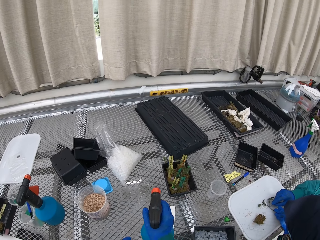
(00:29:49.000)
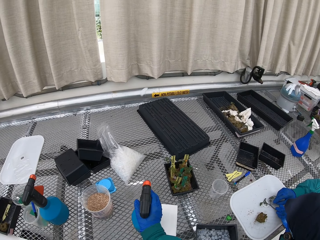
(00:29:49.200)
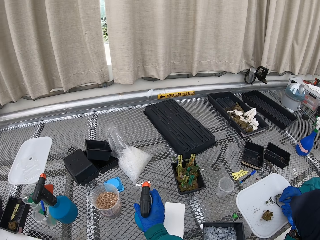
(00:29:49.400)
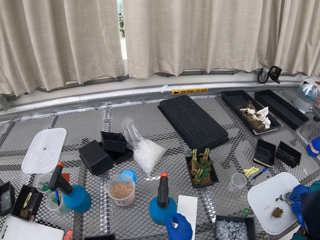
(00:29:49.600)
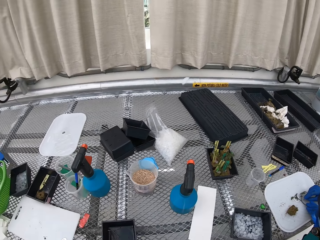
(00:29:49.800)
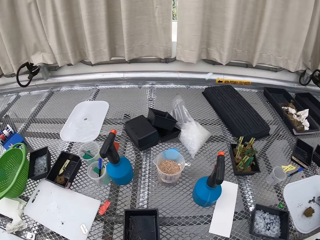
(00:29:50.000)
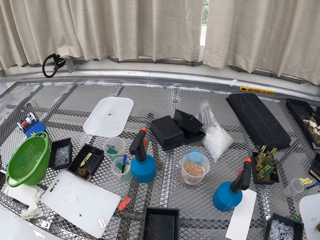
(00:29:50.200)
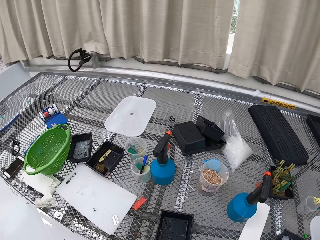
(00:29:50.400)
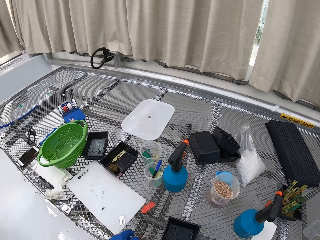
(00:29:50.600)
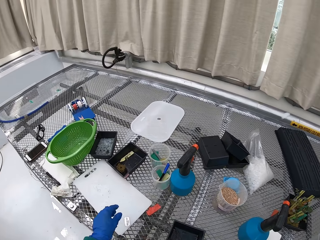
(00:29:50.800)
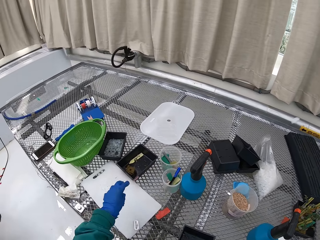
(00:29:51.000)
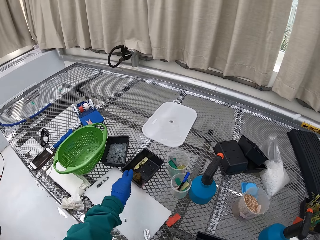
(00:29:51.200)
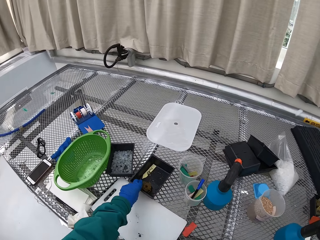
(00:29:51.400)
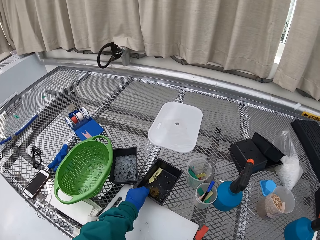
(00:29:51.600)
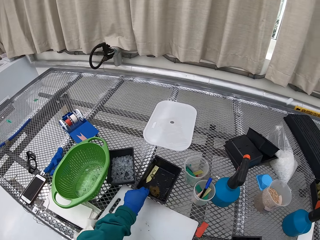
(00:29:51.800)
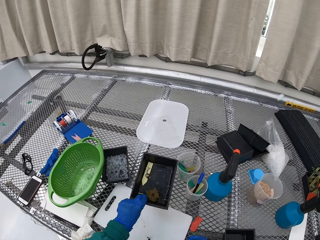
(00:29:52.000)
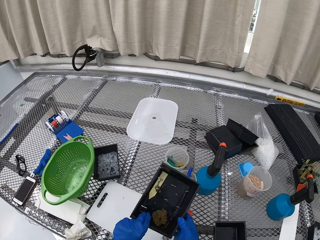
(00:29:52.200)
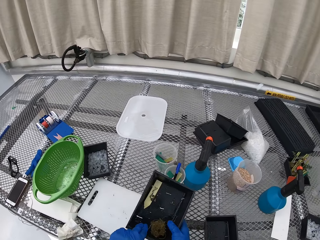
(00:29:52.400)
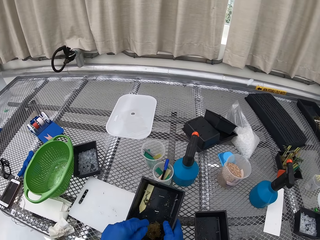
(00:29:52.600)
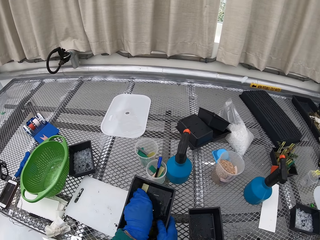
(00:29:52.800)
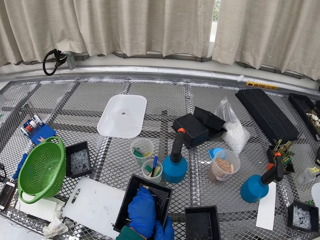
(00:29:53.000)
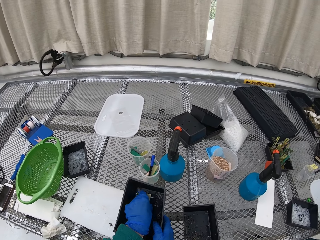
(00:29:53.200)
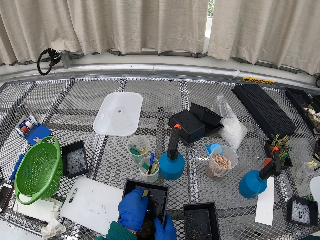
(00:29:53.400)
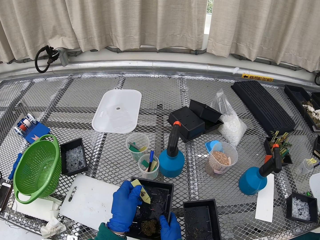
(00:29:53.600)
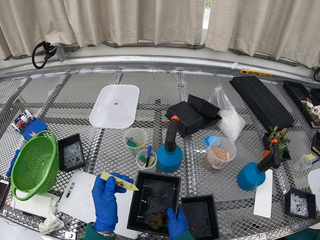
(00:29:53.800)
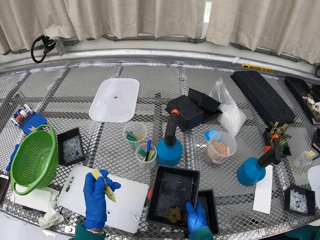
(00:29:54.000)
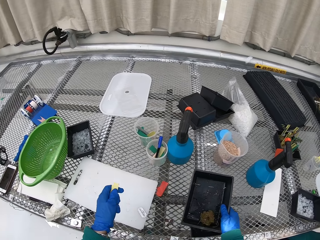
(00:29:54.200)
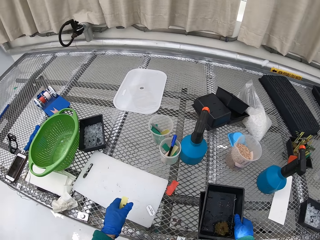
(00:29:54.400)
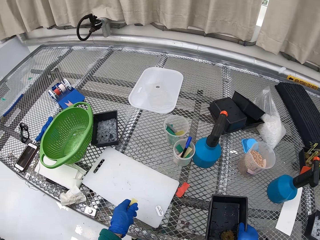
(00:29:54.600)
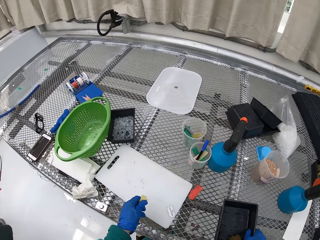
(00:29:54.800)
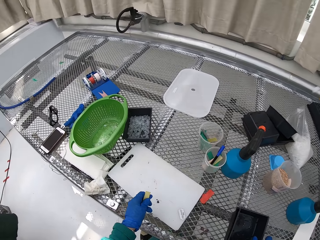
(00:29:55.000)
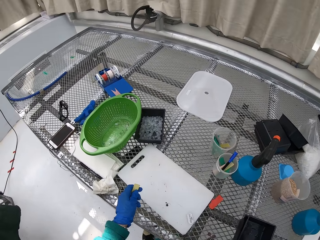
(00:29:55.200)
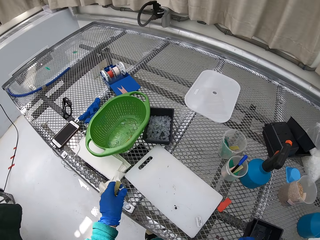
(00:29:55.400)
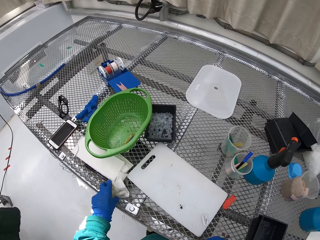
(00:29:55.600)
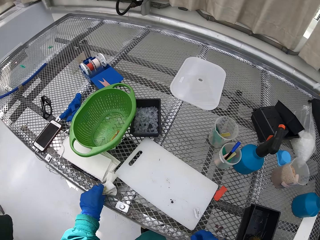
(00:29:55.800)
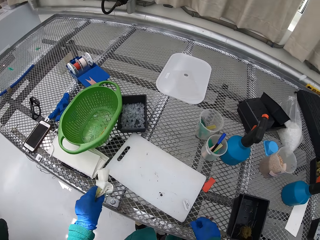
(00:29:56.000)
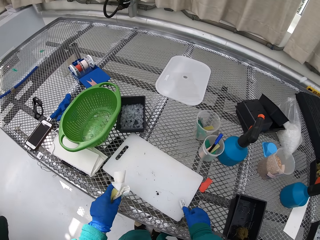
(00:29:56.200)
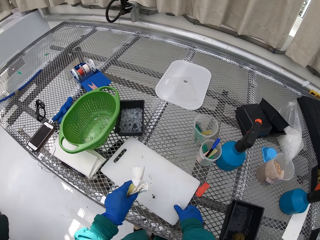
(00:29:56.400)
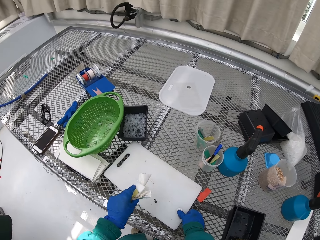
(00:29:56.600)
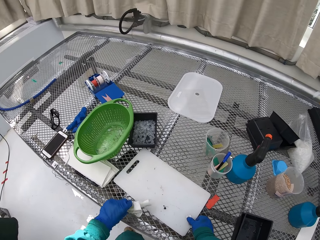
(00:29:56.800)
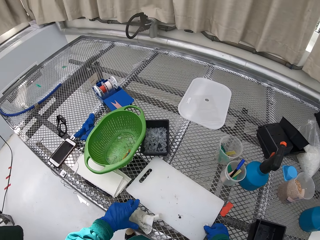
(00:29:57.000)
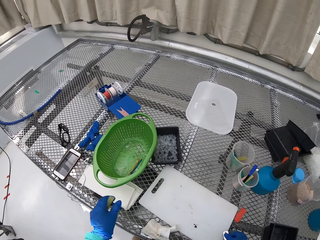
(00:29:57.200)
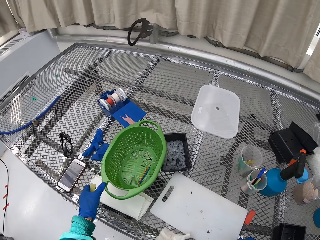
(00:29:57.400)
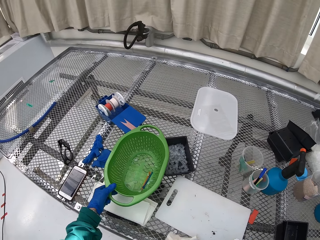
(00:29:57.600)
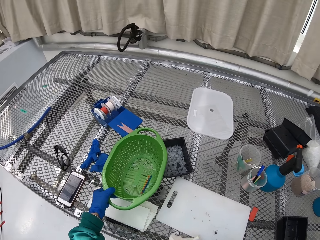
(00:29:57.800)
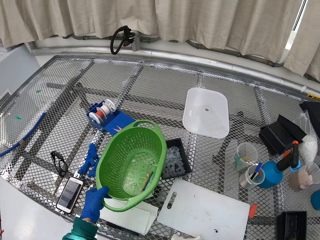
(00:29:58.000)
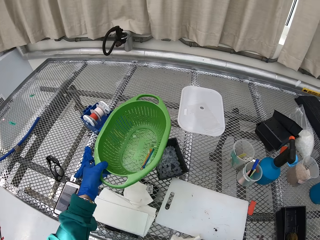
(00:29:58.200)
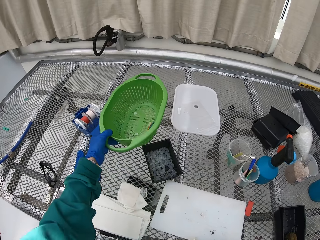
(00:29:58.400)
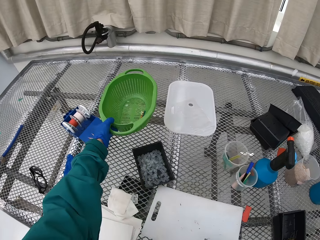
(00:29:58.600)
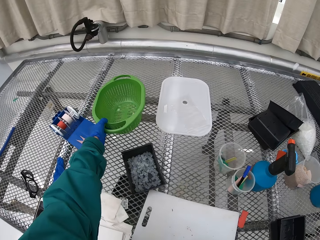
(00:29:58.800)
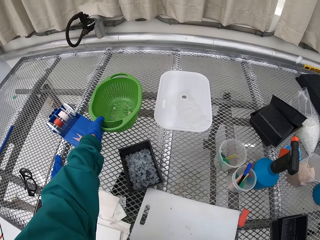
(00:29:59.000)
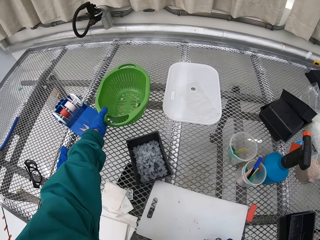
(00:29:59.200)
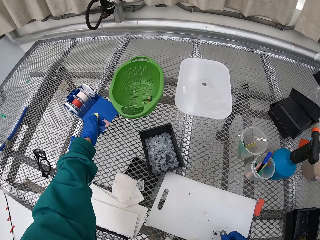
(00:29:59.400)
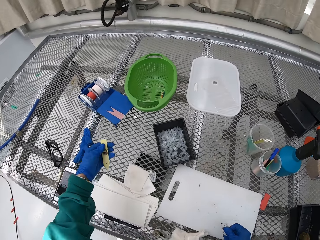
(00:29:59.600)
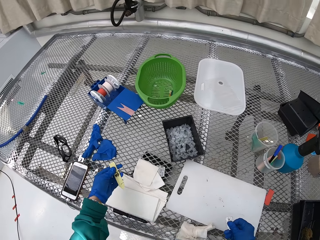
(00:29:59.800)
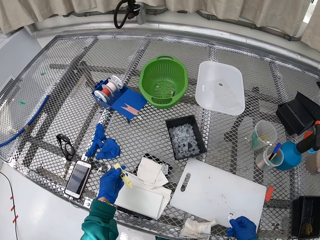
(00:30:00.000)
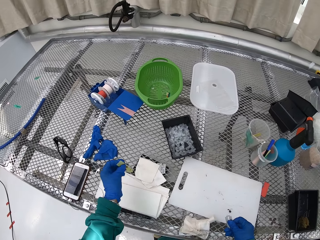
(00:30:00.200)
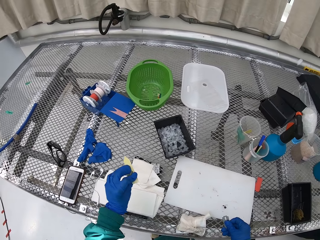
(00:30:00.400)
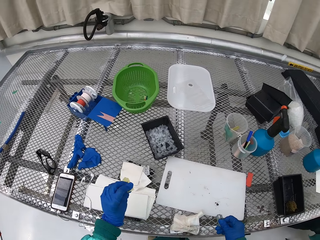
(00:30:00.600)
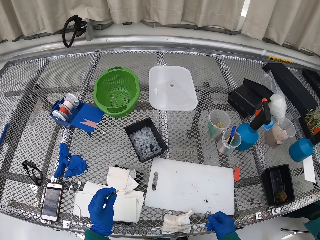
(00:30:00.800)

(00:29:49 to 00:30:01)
A person cuts the flower with the razor blade. The camera wearer picks up the container. They pick the name sign from the flower vase. They put the container down. They pick up the tissue paper. They pick up the basin or plastic bowl. They place the plastic bowl on the table.

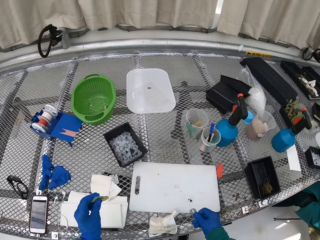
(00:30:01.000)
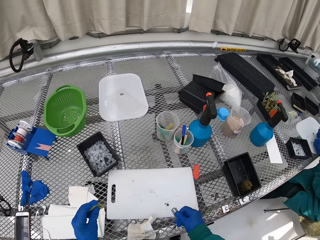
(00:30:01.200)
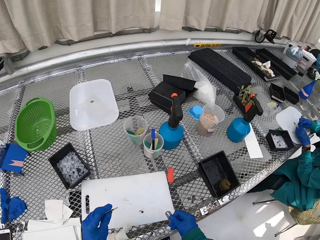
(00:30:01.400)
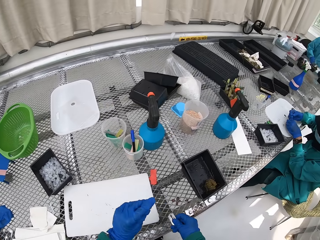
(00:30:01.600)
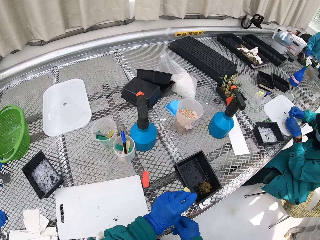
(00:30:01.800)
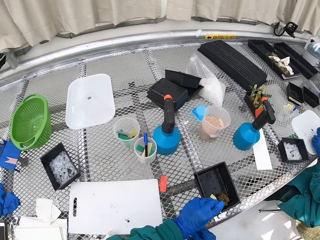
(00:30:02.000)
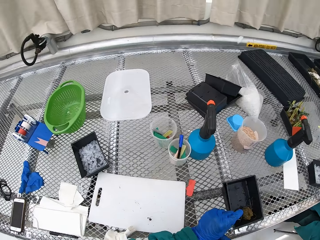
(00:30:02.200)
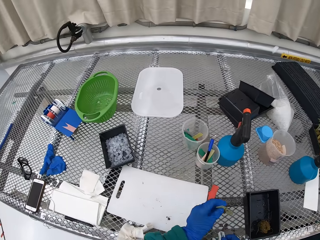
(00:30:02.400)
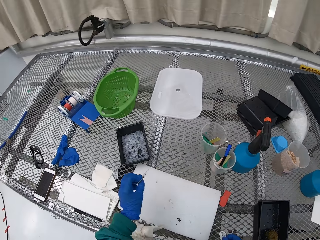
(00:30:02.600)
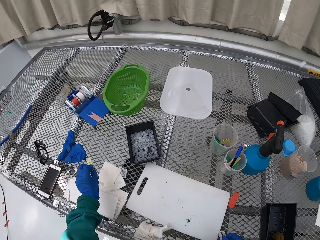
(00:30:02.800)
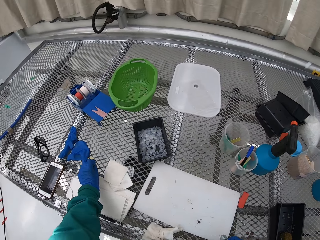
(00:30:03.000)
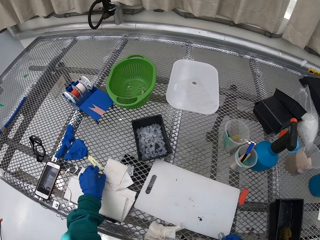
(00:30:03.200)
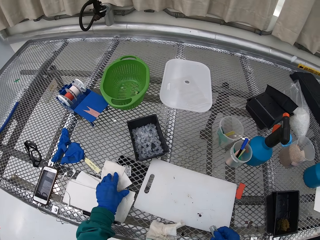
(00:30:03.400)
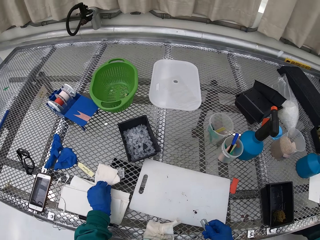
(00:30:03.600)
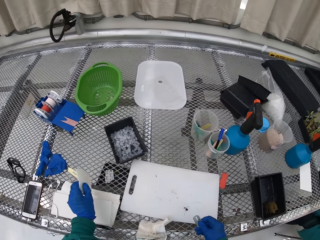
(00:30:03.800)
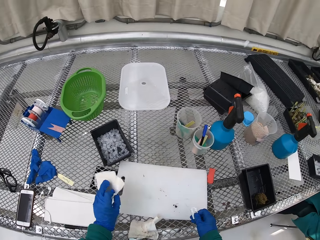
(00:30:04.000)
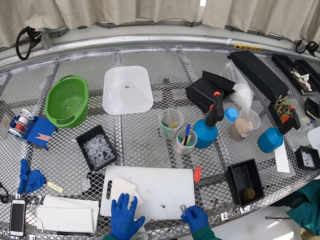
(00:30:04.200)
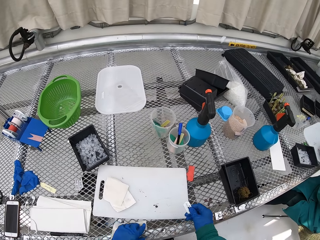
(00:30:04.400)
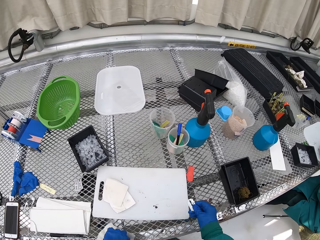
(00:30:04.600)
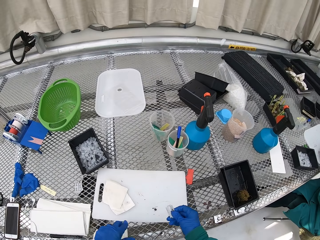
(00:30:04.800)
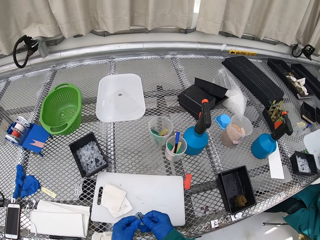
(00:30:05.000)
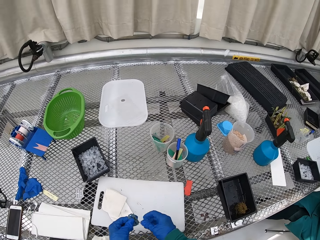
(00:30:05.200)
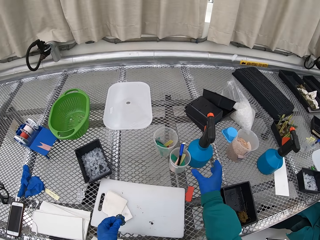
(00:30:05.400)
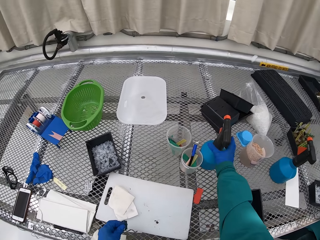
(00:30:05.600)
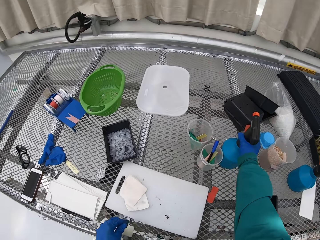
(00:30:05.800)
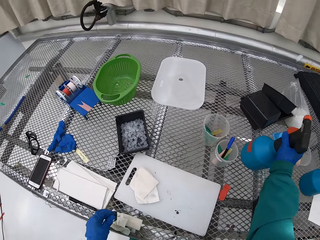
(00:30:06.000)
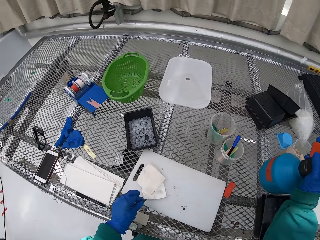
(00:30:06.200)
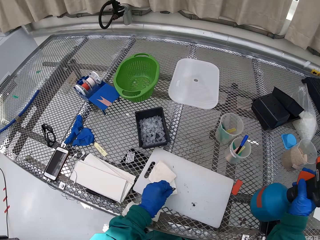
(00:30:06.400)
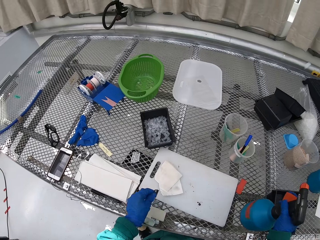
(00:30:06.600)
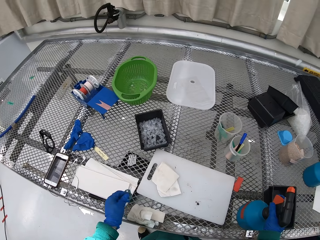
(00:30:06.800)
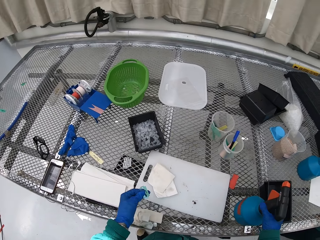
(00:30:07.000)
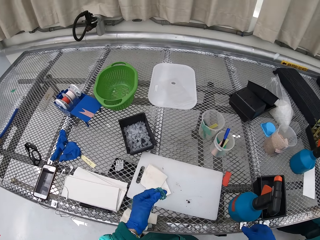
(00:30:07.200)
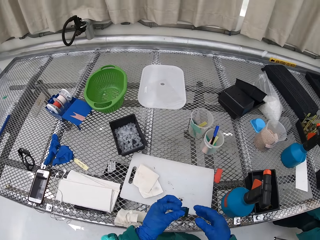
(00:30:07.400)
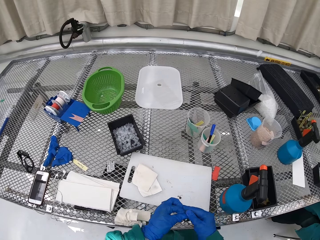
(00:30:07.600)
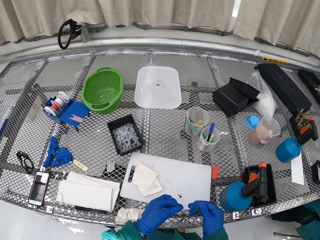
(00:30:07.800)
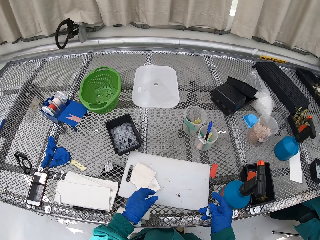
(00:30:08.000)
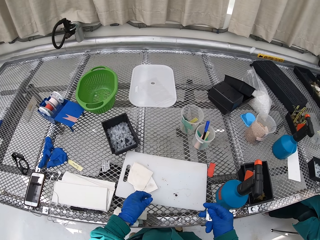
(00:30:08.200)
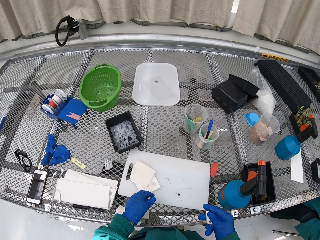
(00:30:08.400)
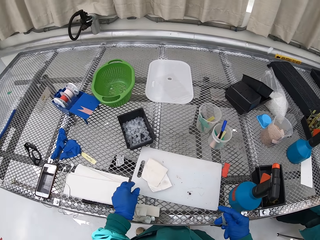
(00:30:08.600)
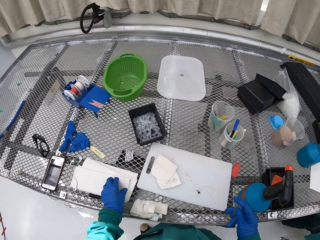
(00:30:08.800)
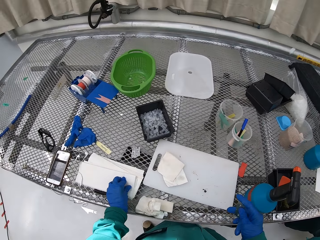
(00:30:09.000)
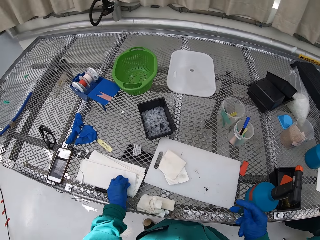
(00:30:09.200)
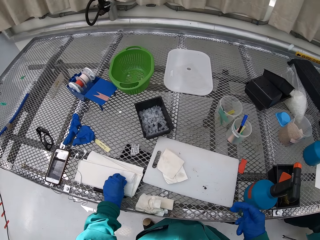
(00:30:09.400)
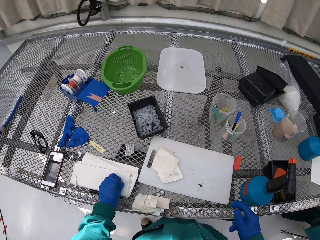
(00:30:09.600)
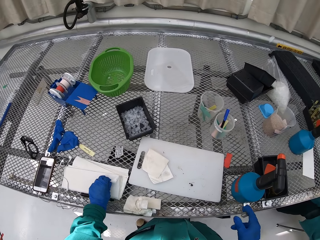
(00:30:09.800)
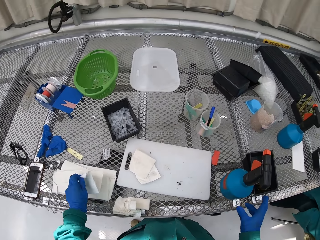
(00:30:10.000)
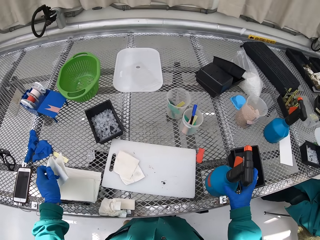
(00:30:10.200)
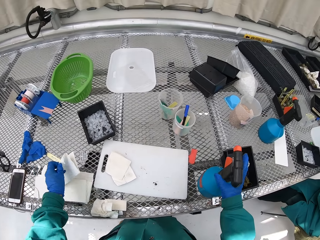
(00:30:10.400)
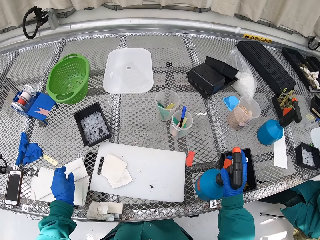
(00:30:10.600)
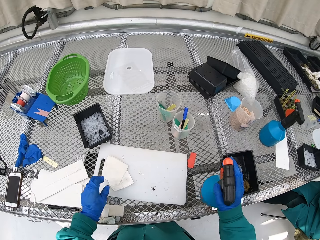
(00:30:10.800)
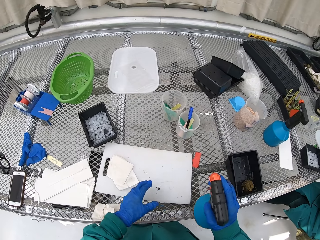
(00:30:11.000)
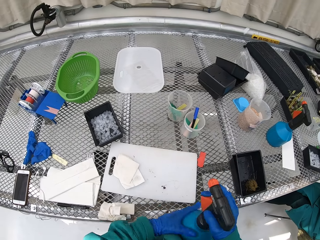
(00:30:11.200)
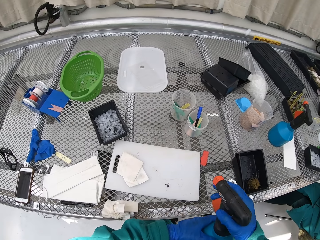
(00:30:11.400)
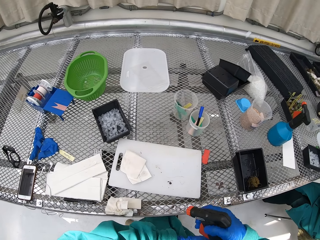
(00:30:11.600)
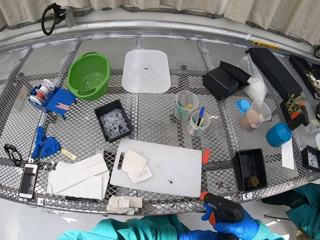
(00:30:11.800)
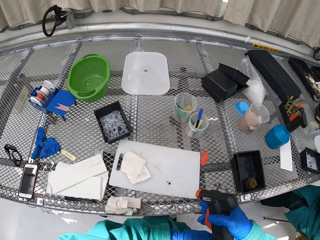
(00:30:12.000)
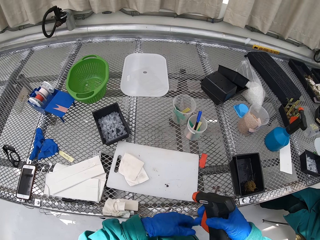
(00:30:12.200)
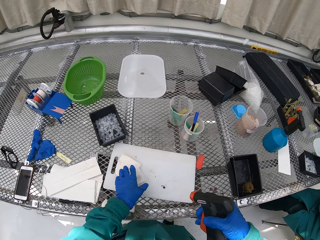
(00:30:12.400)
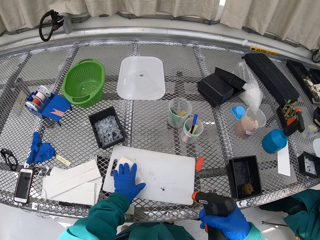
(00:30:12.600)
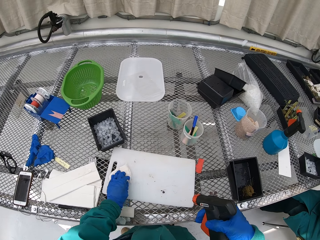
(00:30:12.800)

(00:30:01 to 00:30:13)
The camera wearer puts the name sign on the flower vase. They pick up the tissue, put the tissue on the board, pick up the spray, put the spray down, and hold the tissue. They wet the cutting board. They pick up the tissue.
